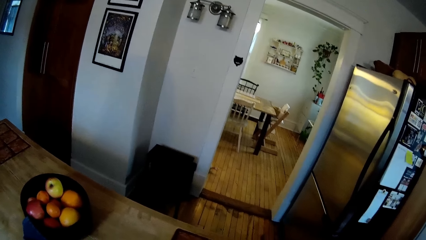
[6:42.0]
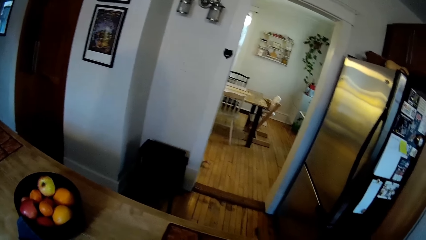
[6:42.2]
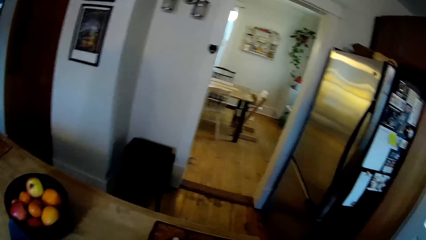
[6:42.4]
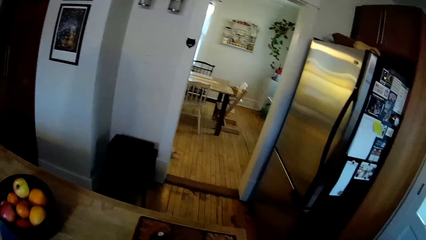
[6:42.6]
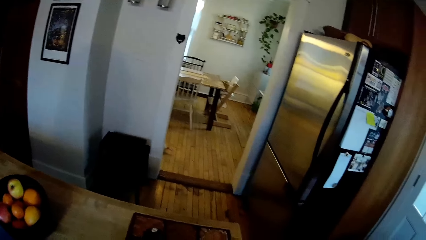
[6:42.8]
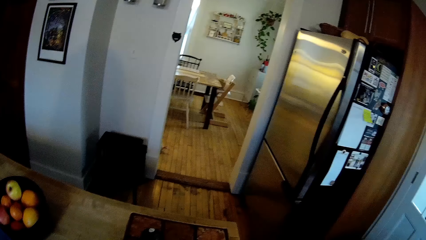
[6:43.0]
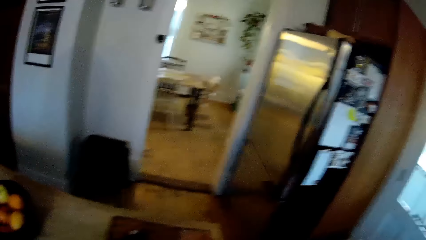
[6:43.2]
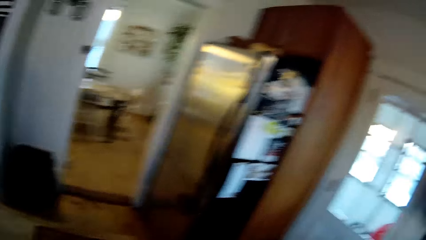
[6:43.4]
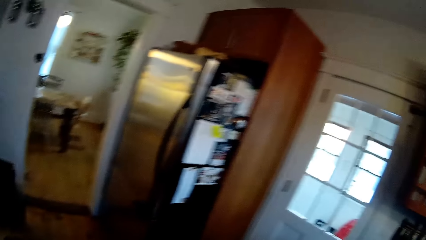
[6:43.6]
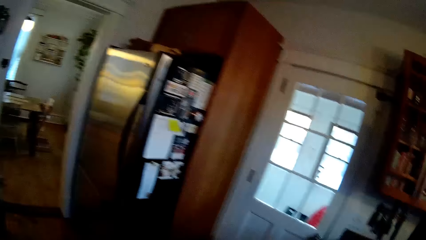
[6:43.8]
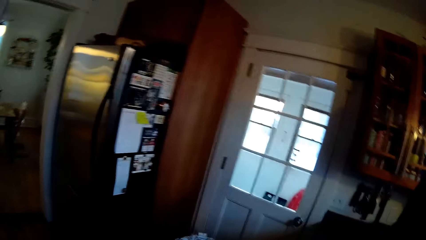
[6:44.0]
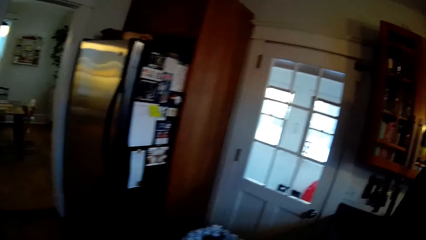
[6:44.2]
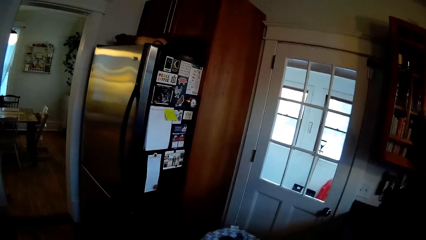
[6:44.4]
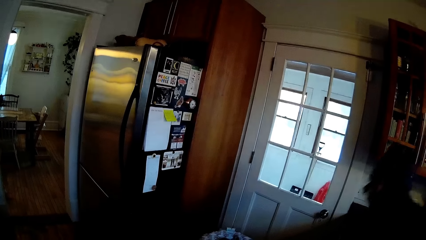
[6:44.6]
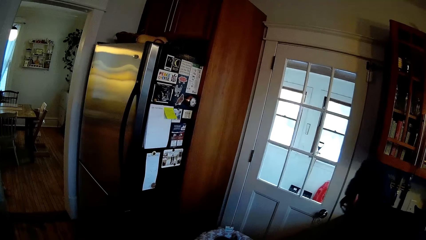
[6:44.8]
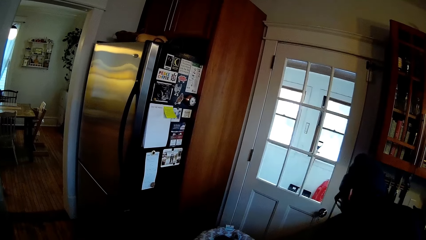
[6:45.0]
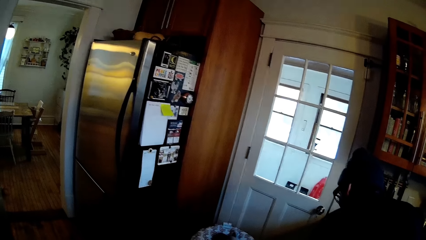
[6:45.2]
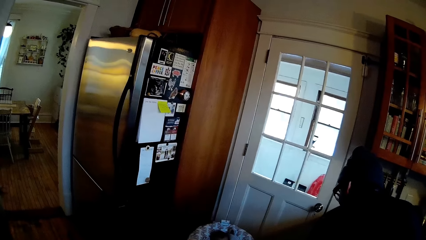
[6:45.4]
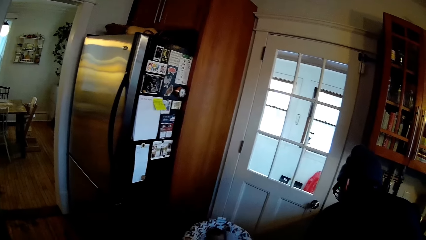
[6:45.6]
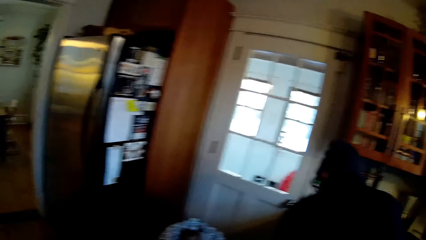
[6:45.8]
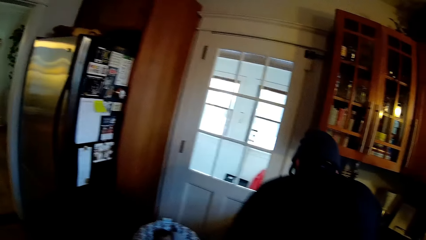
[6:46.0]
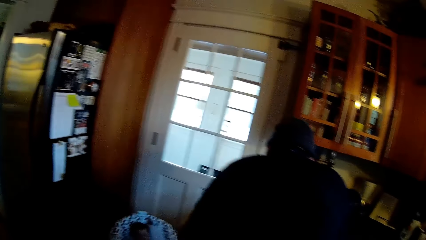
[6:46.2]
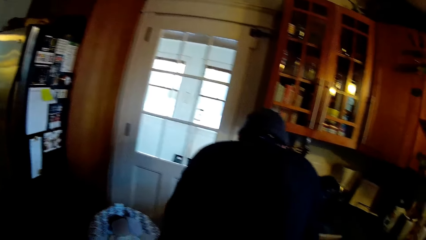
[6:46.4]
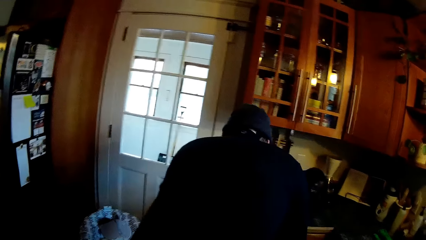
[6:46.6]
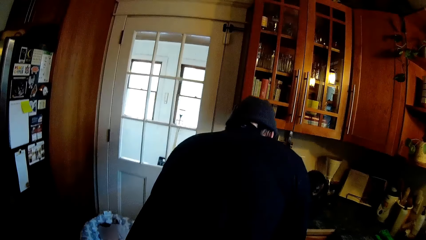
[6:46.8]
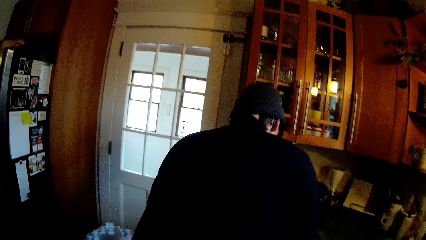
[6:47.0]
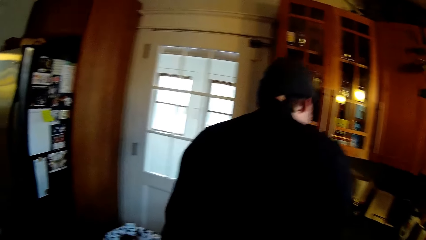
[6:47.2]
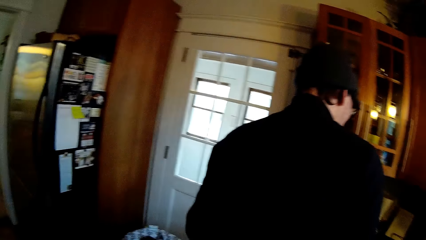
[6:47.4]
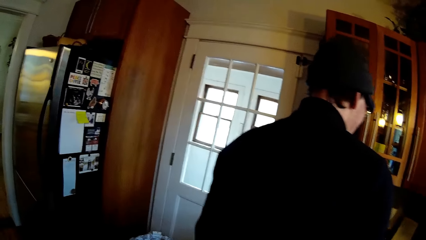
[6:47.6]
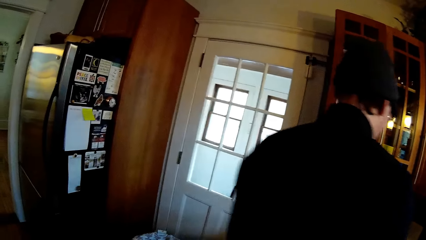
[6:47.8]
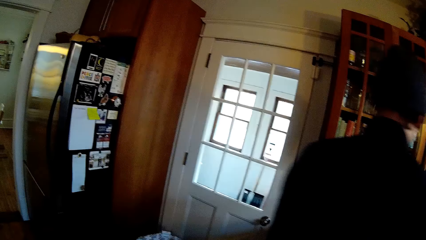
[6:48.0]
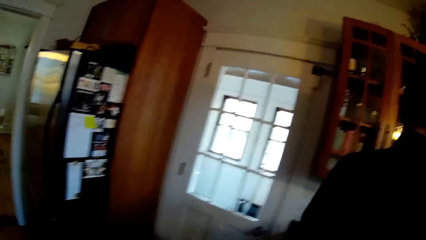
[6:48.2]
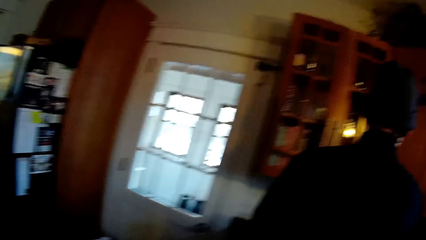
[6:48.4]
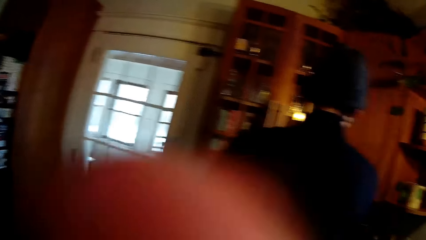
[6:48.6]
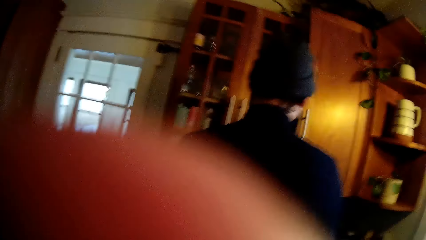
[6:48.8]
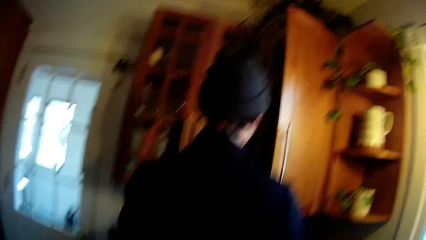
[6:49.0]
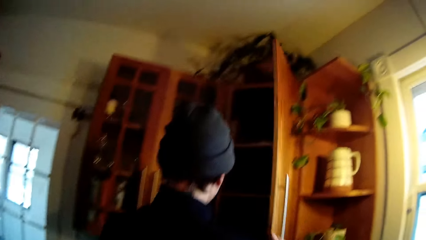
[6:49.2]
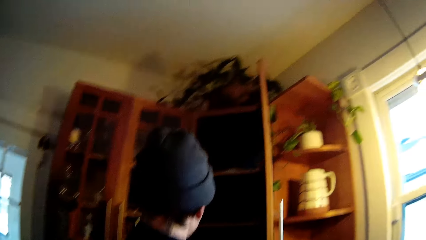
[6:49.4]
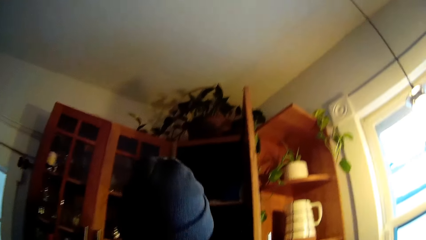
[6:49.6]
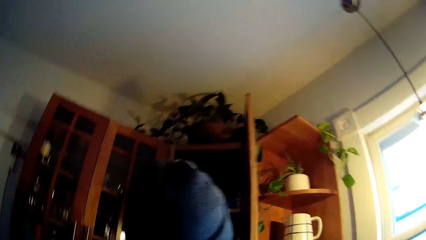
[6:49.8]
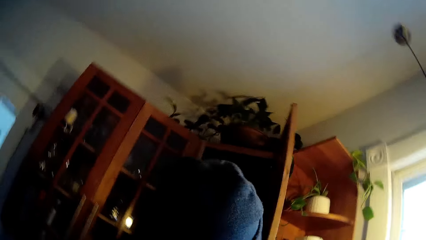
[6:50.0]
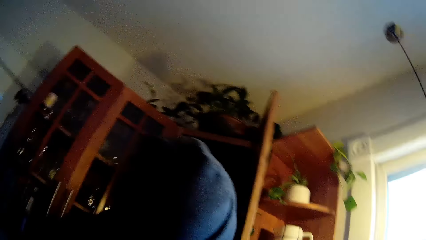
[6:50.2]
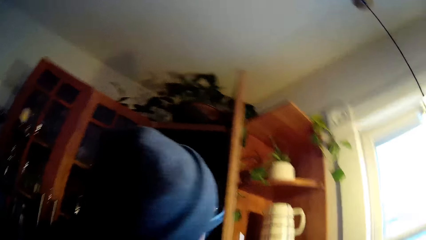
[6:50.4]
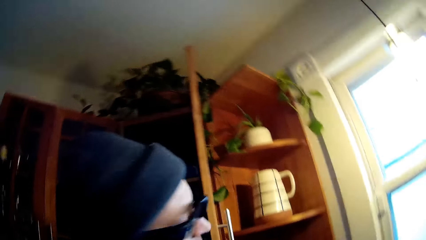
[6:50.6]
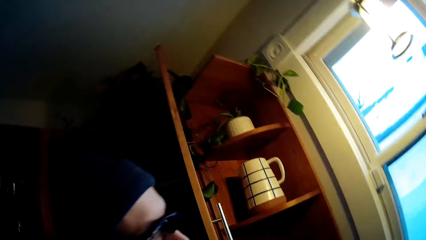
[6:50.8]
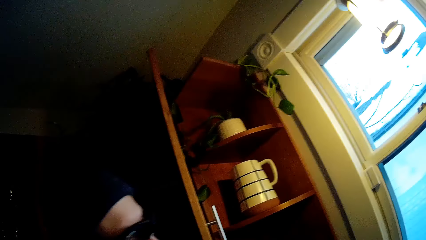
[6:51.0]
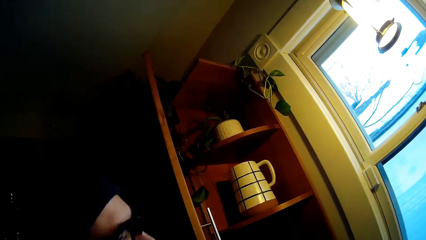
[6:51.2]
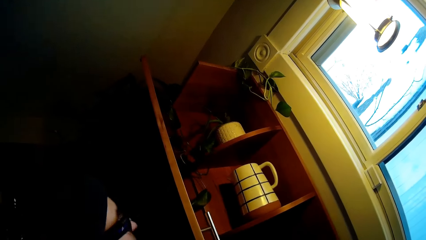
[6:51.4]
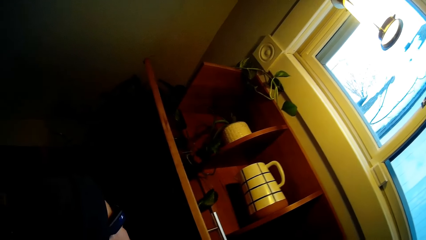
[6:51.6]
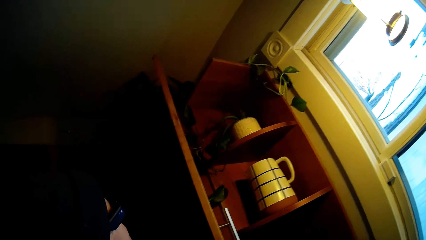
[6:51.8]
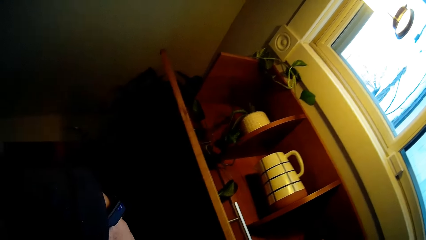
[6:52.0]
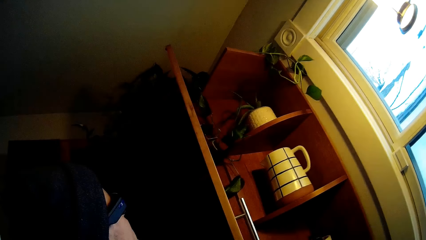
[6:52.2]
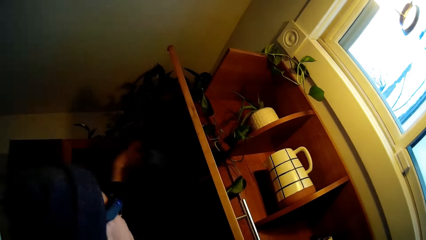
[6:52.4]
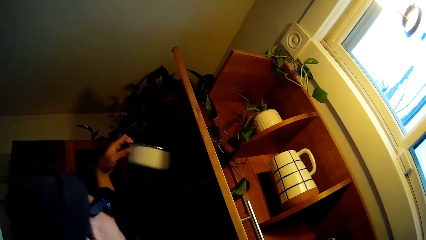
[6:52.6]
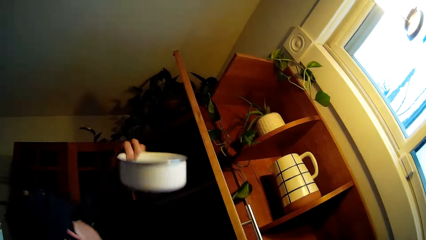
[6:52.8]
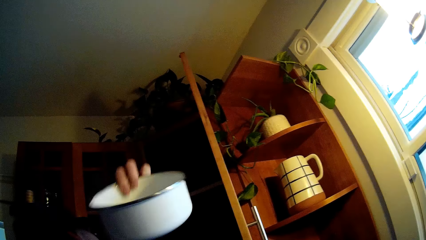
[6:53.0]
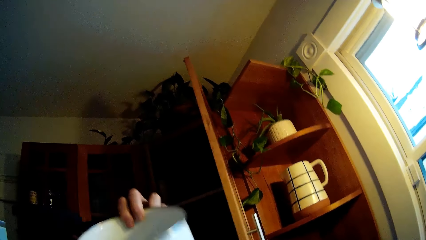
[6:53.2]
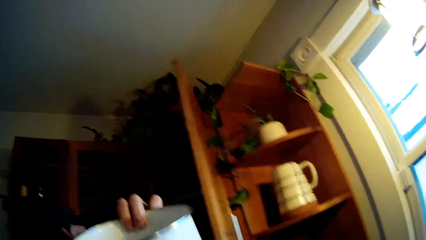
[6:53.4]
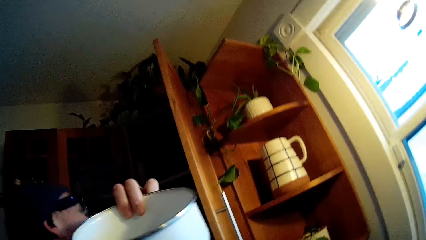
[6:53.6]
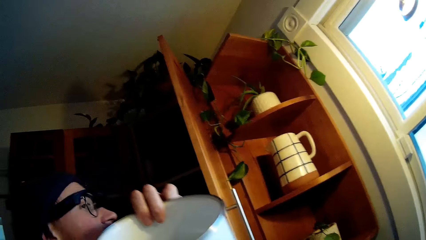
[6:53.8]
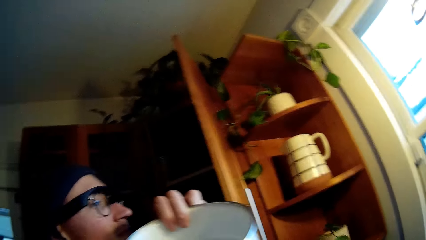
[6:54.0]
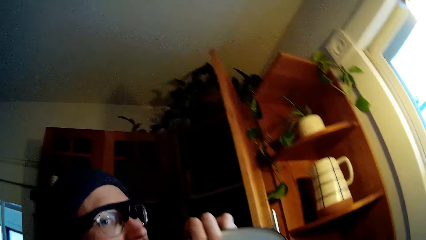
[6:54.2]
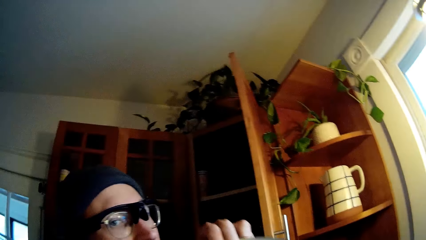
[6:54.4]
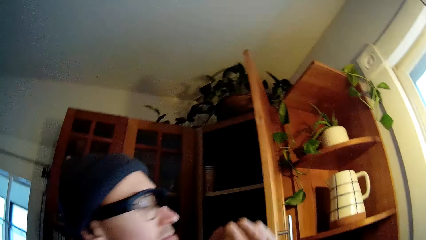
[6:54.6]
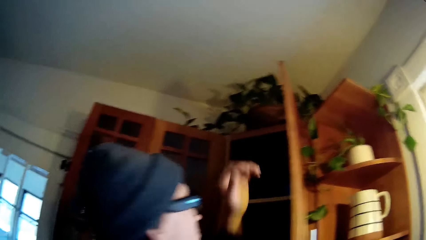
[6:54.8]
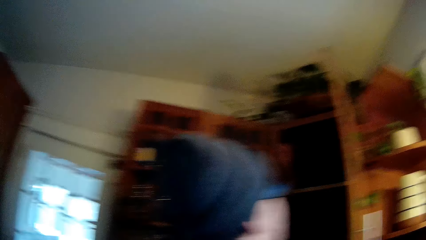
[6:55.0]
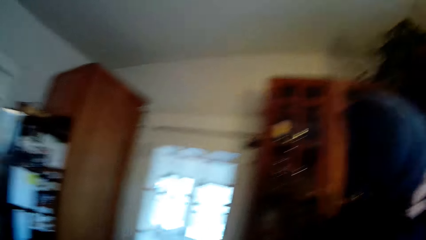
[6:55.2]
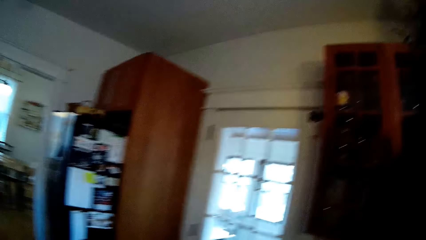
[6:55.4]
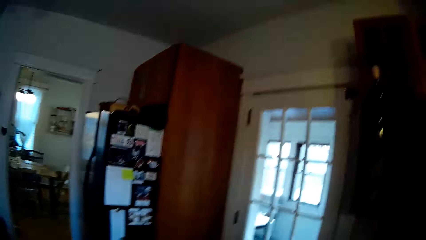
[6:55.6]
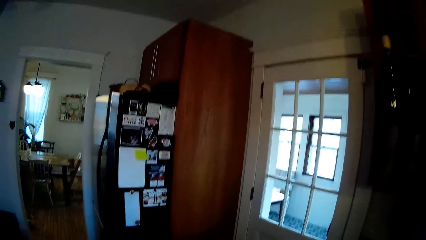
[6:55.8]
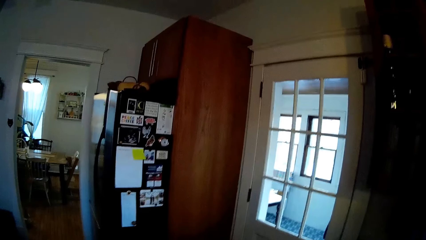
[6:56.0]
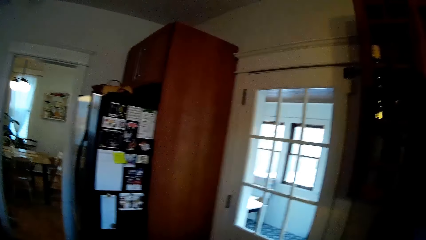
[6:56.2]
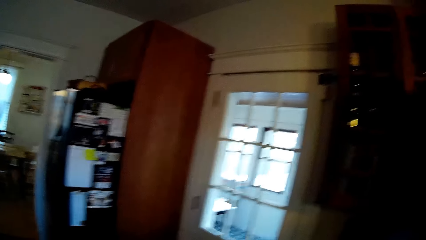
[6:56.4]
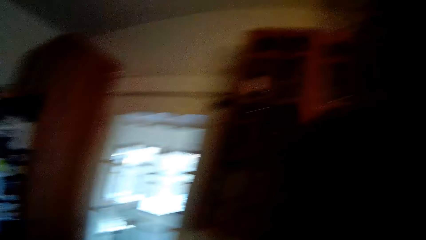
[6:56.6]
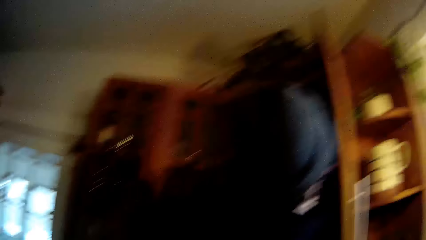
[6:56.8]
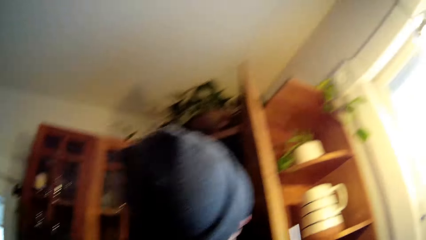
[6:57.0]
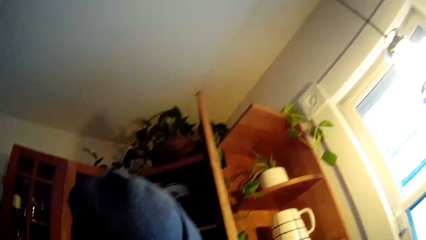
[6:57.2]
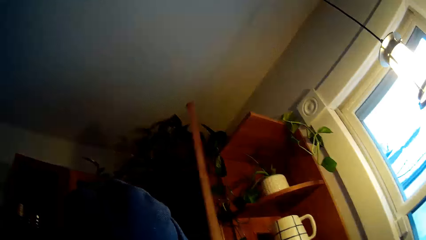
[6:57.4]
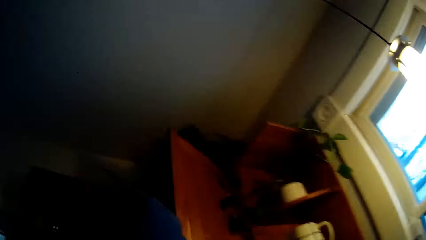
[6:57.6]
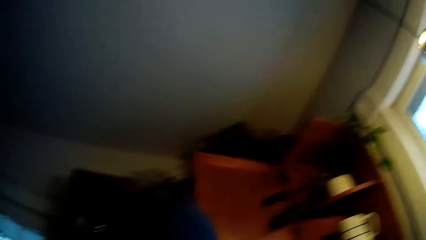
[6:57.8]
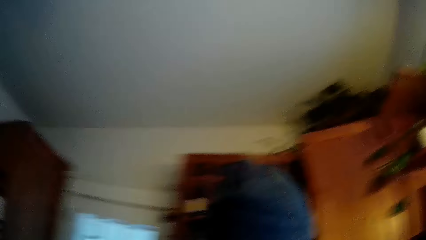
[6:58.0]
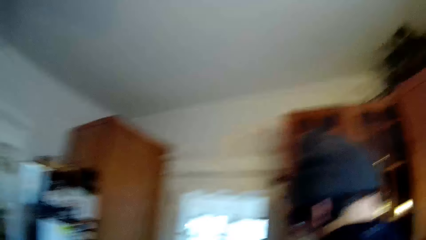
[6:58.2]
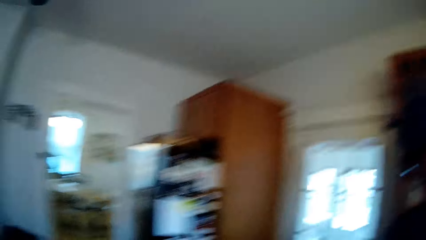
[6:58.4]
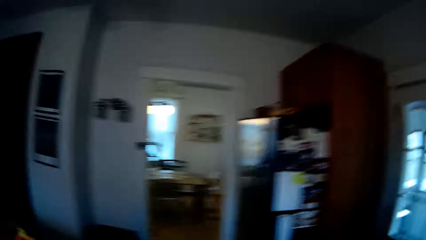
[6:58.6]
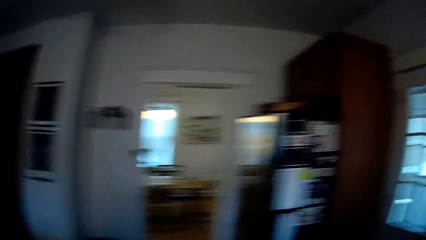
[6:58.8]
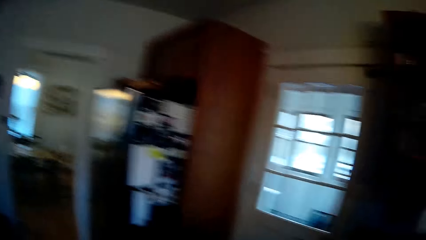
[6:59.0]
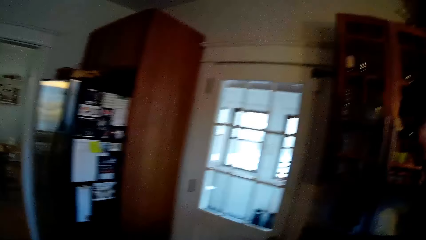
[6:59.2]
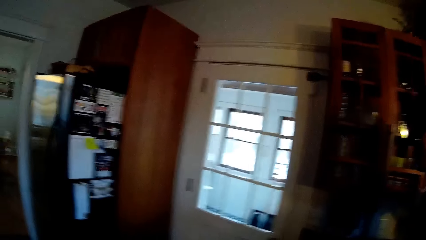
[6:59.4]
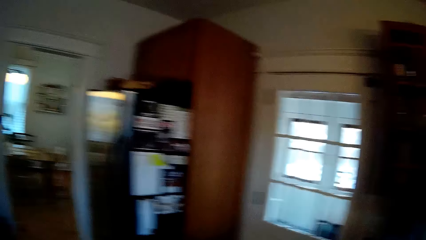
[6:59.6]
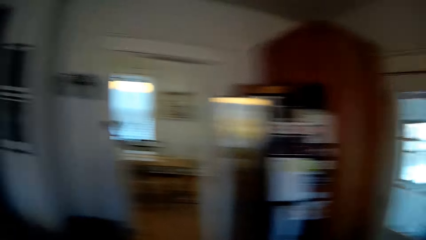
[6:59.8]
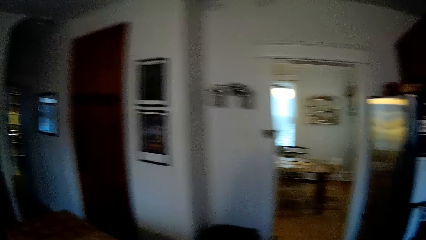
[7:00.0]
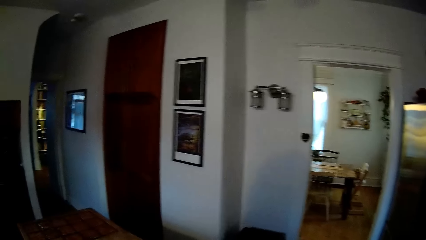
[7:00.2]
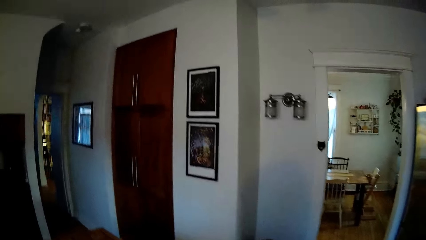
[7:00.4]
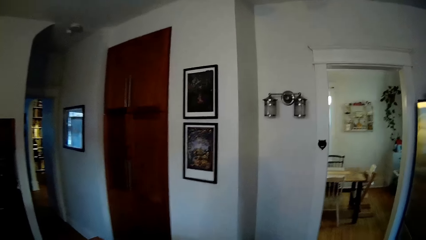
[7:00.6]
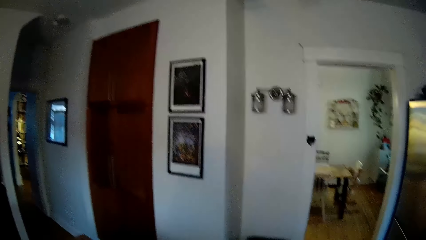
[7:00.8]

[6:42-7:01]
The man converses with the camera wearer. He touches the baby with his left hand. He walks around the kitchen. The camera wearer touches her face with her right hand. The man opens a cupboard on the wall with his right hand. The camera wearer converses with the man. The man takes out a white pot from the cupboard with his left hand. The camera wearer collects the white pot from the man. She looks around the house. The man takes out the white pot from the cupboard with his left hand. The camera wearer closes the cupboard with her hand. The man closes the cupboard with his right hand. The camera wearer walks around the house.
